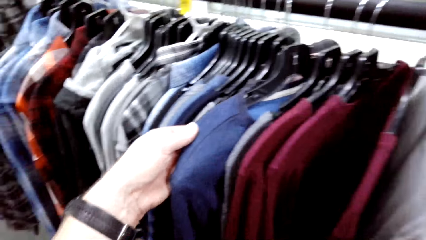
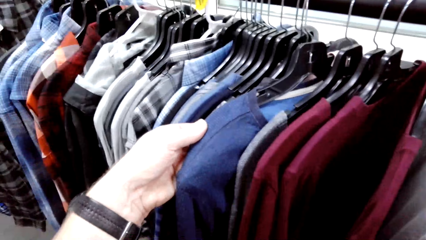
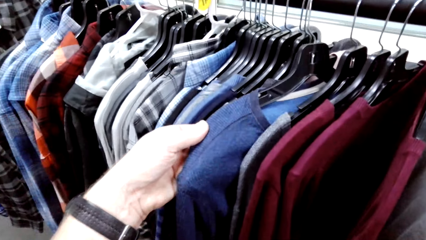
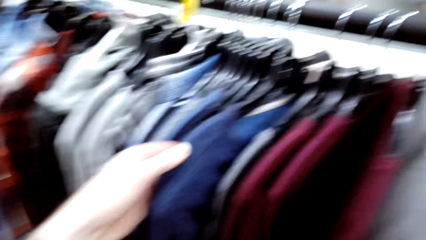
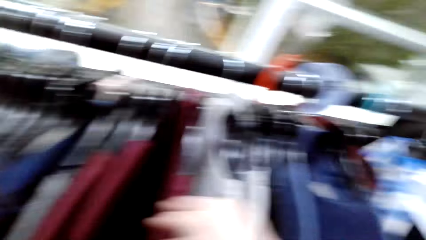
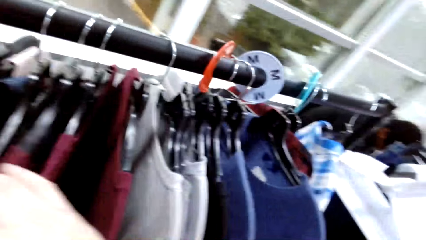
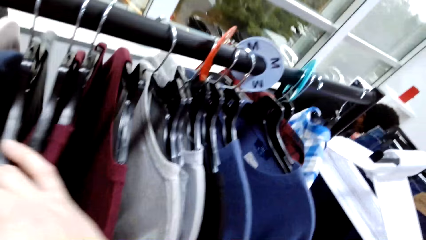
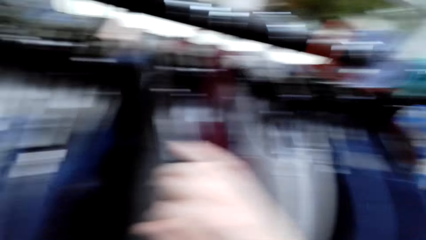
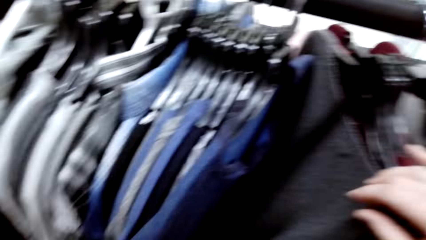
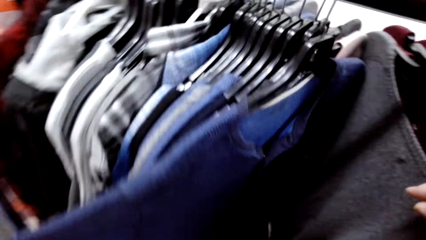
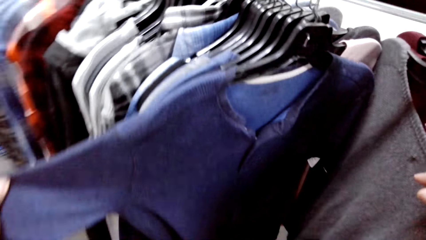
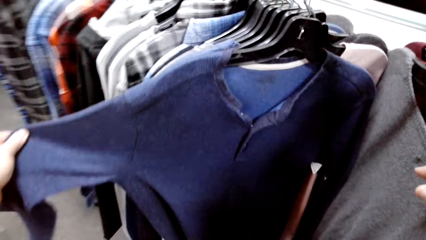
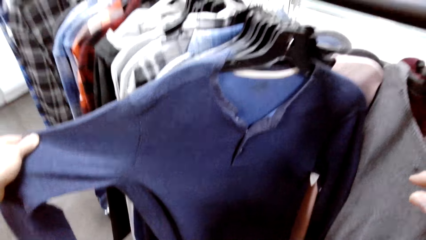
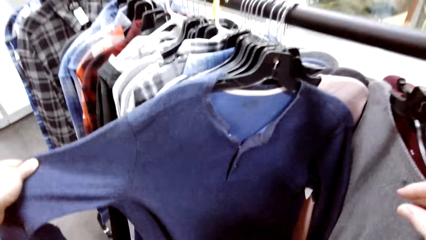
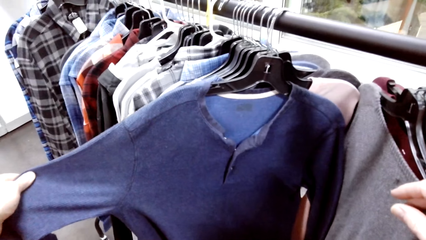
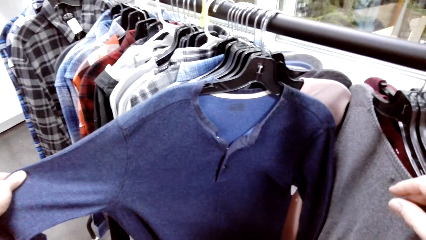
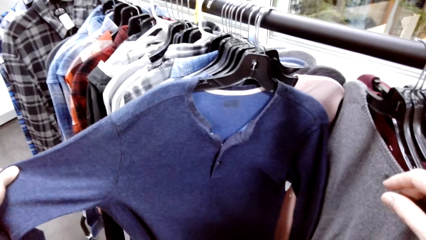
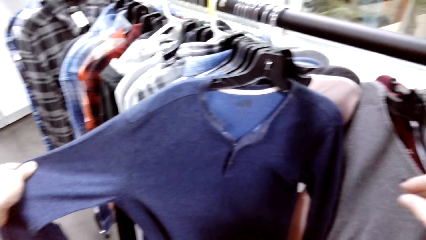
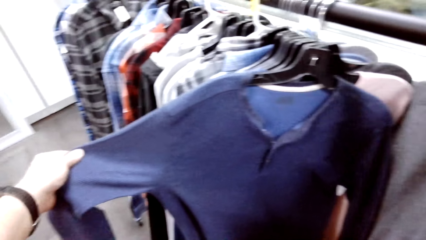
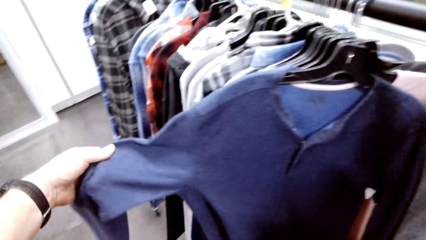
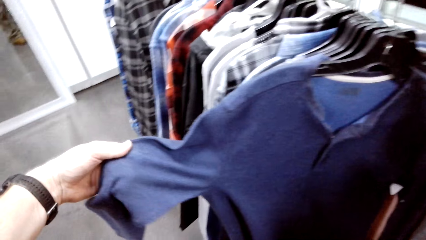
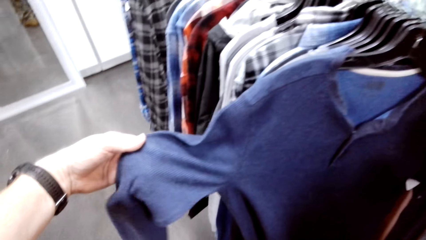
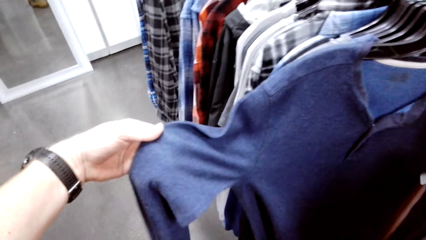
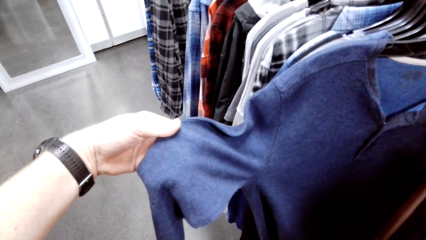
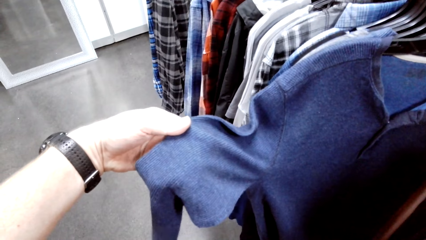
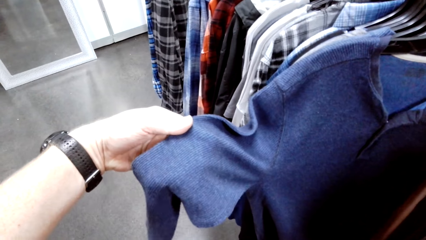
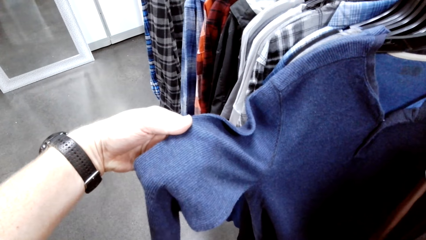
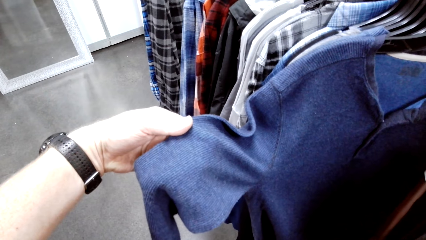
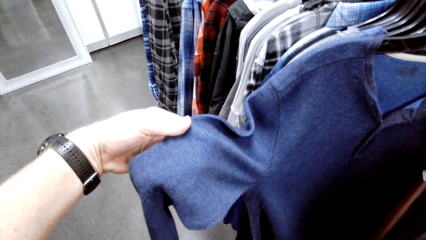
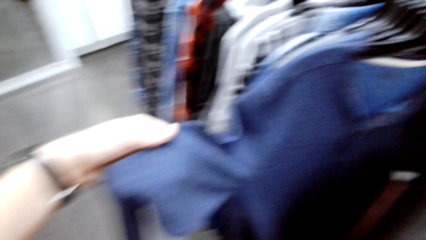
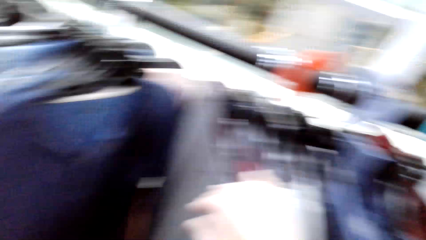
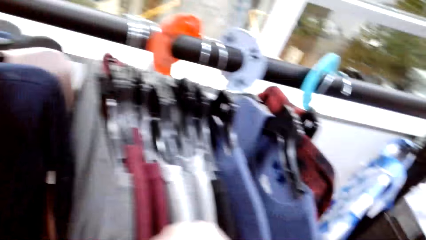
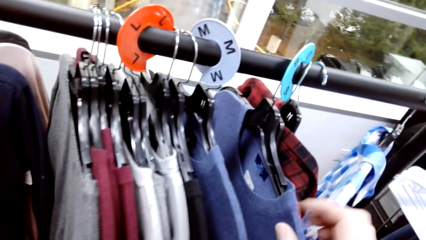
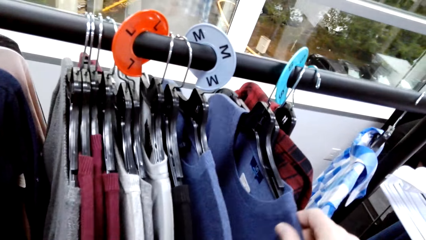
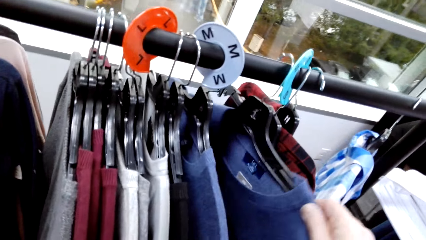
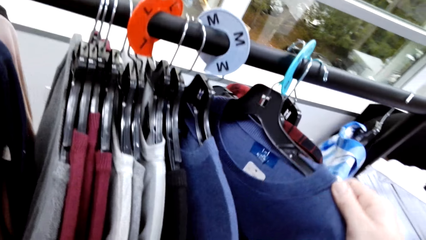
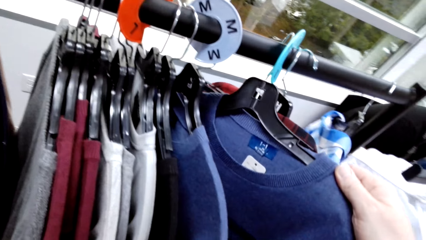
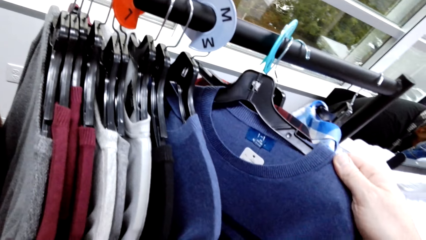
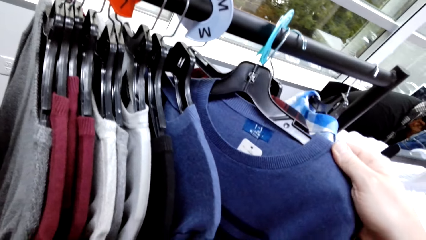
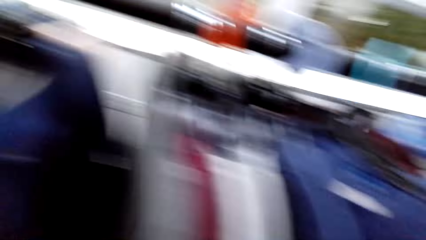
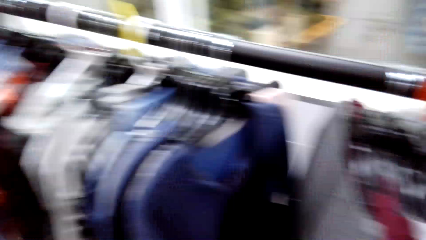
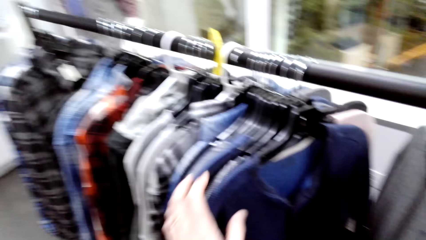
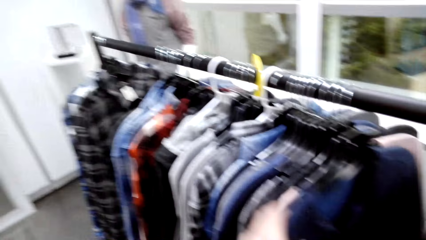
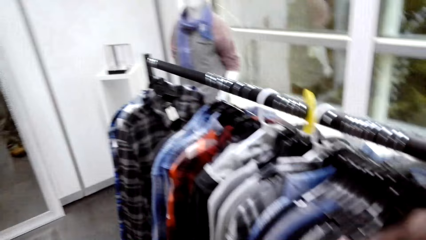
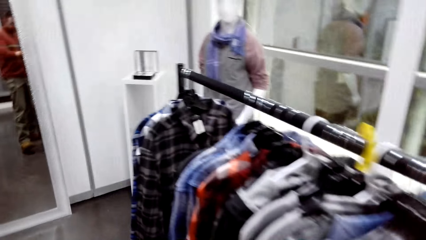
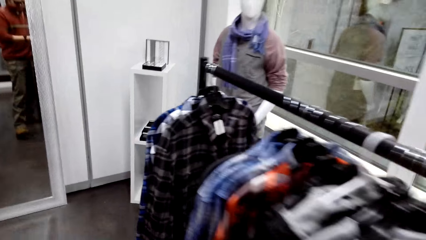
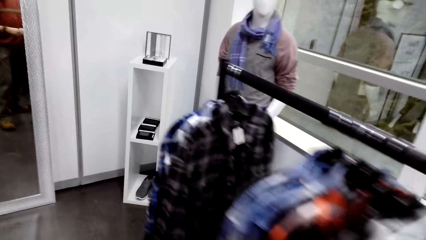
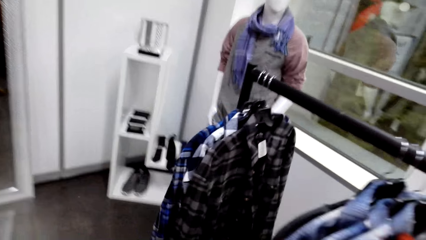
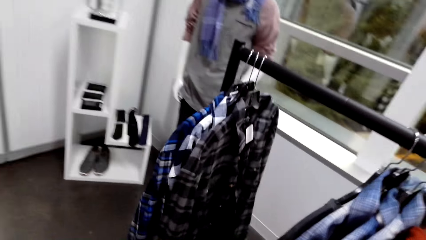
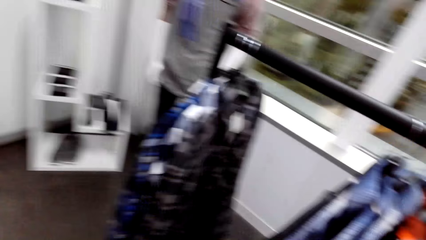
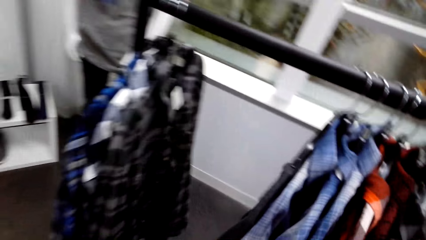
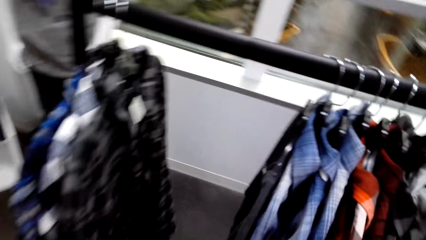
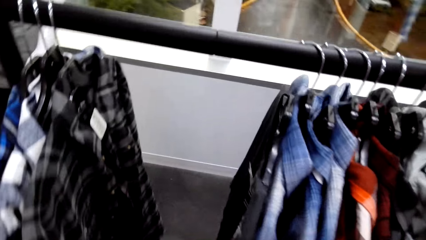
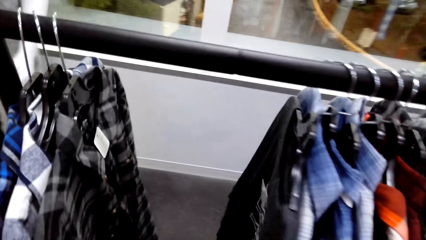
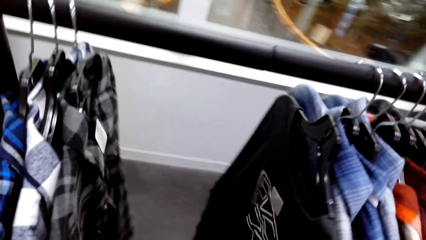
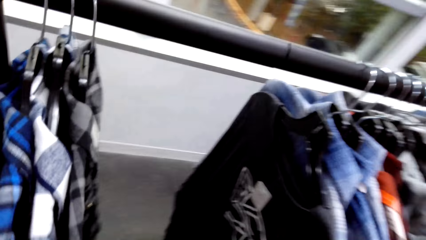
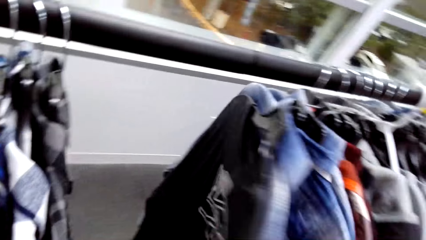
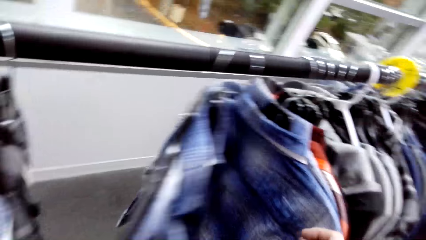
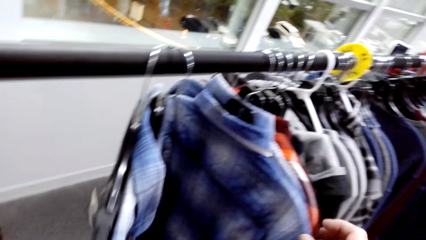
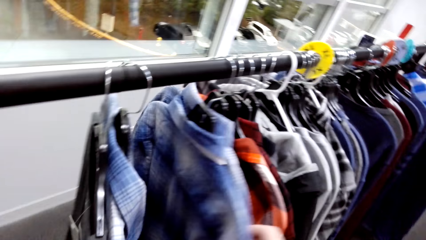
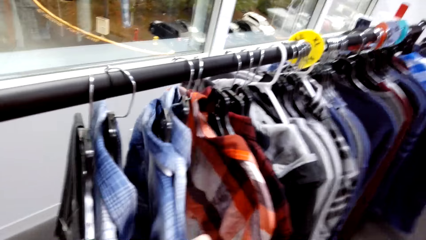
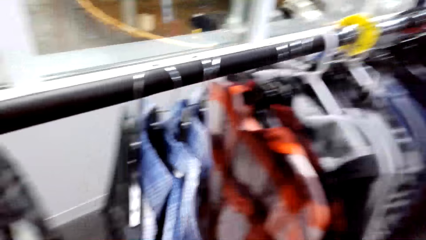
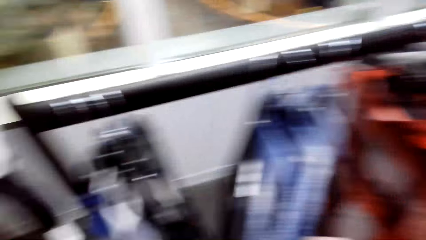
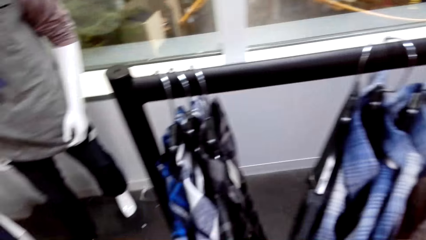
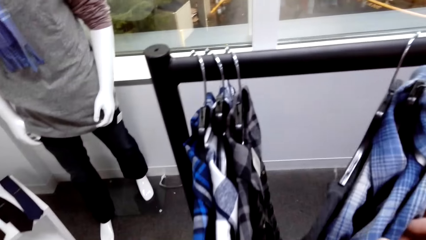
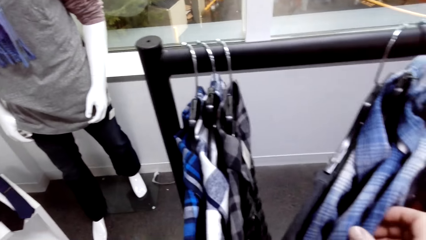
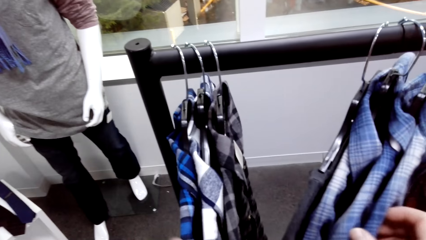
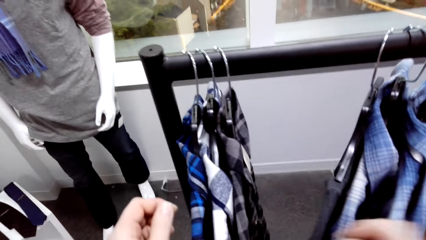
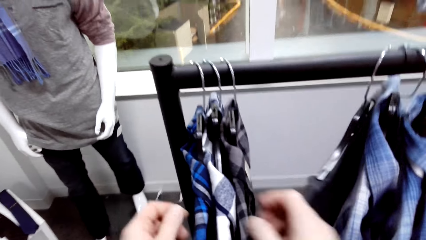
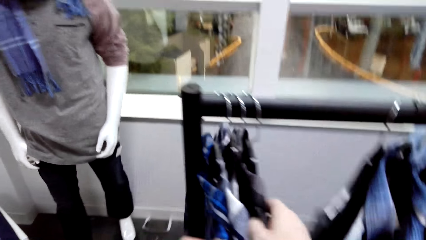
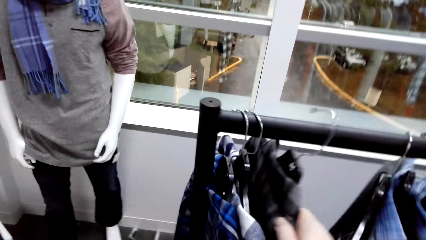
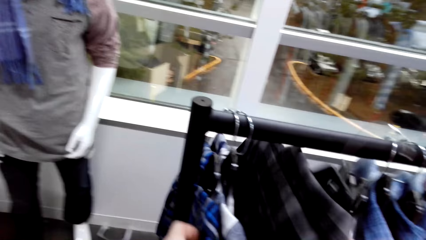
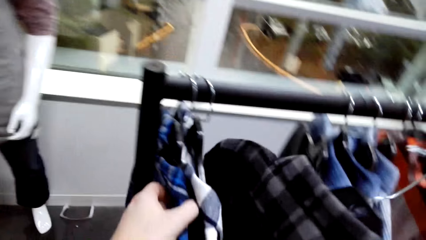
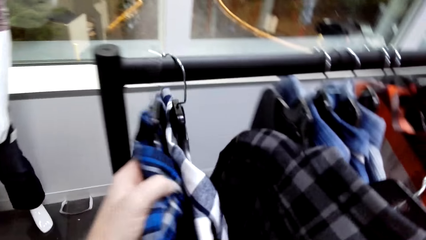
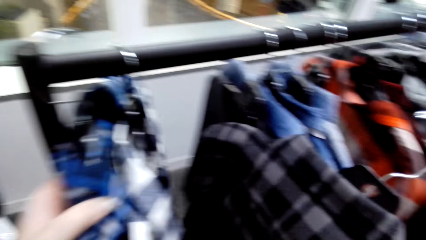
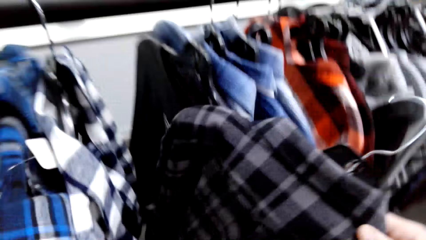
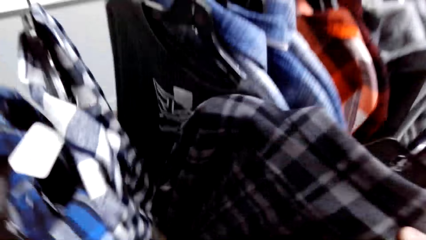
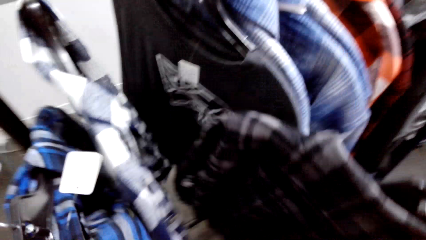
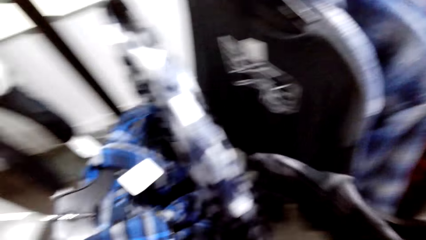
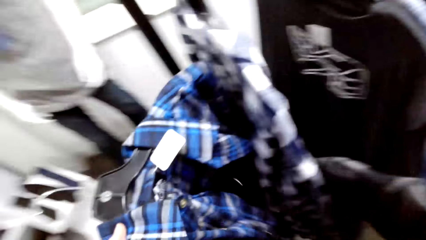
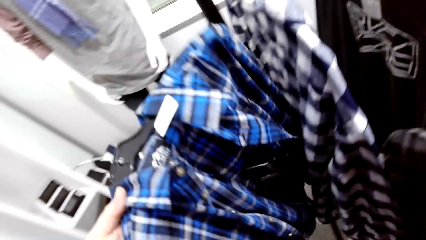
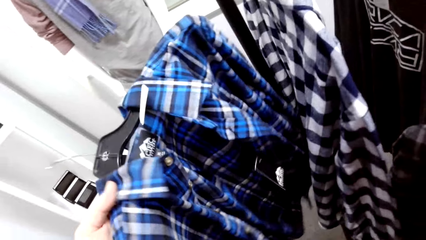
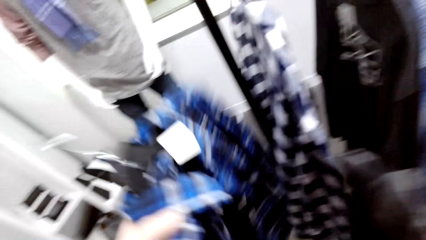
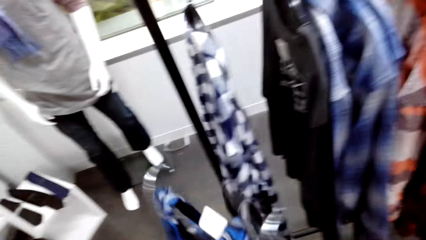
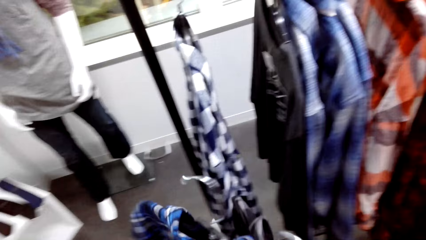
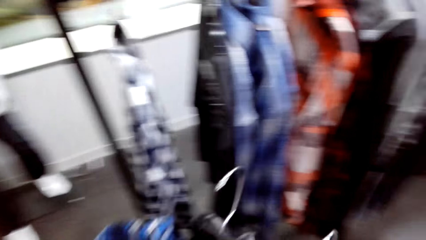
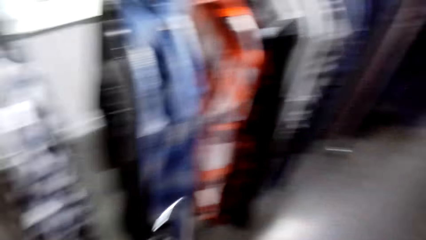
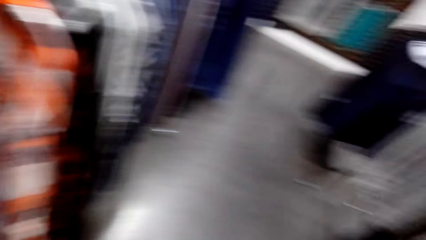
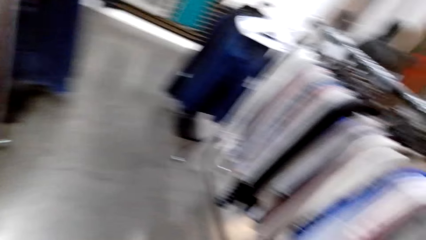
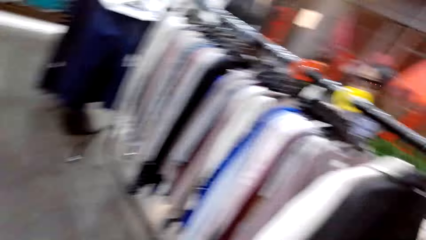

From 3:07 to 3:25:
The camera wearer unhangs the shirt from the hanger.
